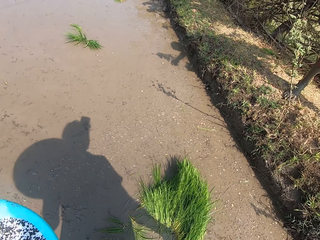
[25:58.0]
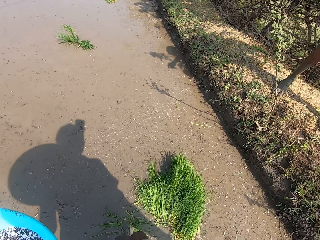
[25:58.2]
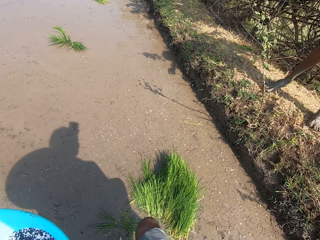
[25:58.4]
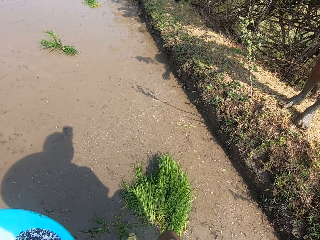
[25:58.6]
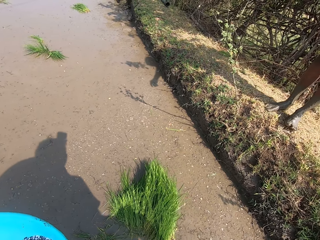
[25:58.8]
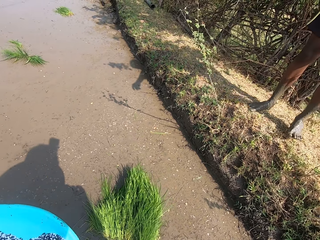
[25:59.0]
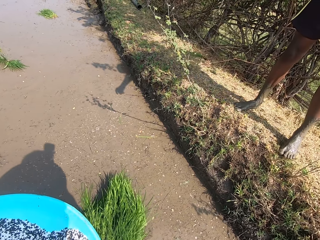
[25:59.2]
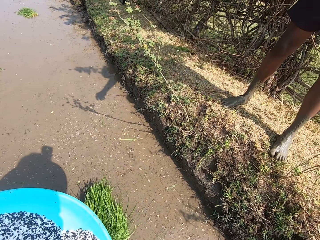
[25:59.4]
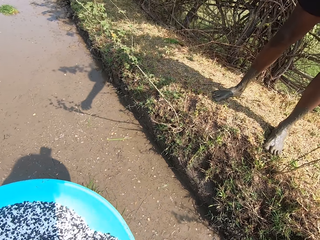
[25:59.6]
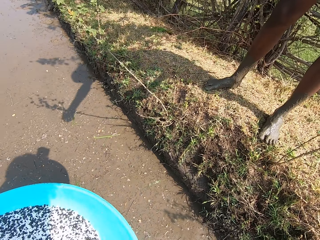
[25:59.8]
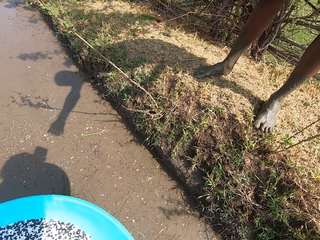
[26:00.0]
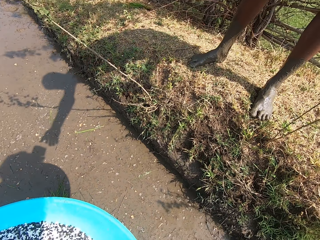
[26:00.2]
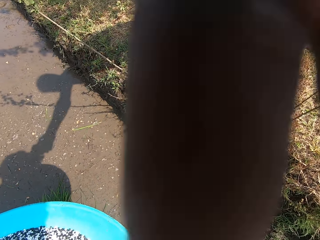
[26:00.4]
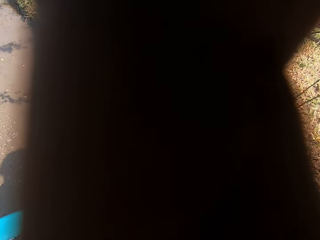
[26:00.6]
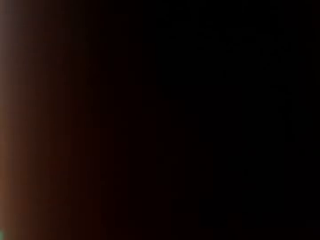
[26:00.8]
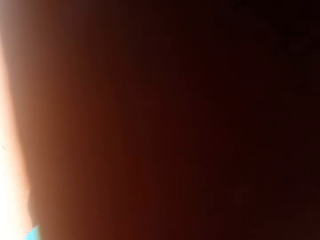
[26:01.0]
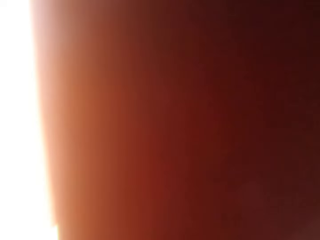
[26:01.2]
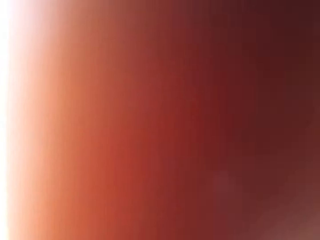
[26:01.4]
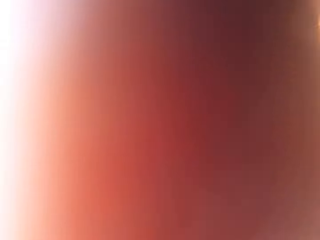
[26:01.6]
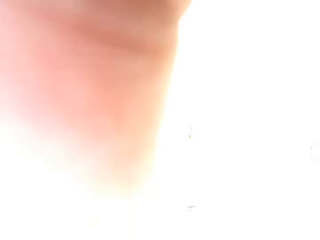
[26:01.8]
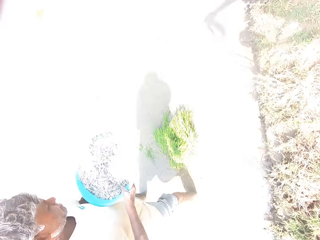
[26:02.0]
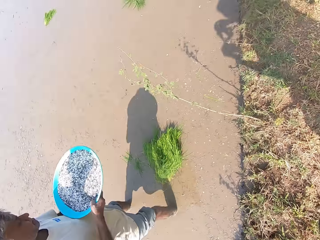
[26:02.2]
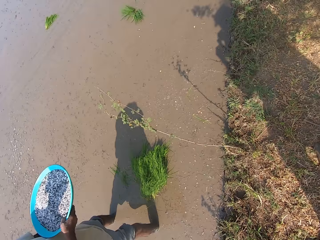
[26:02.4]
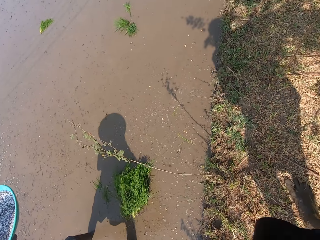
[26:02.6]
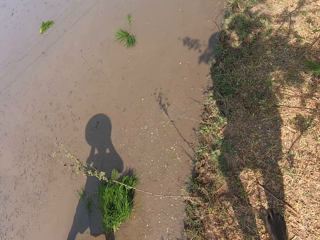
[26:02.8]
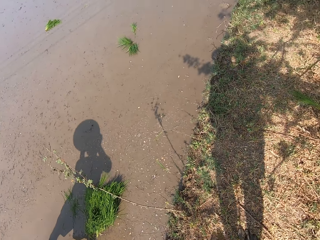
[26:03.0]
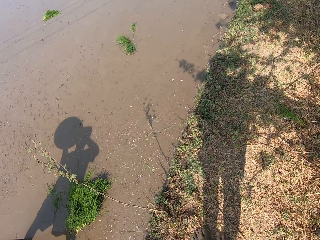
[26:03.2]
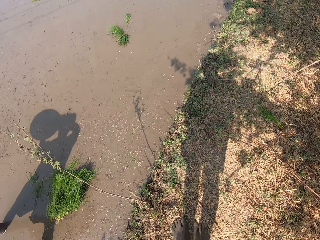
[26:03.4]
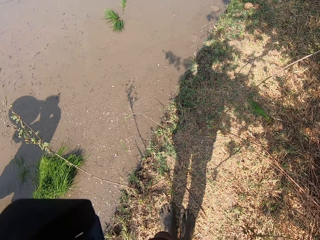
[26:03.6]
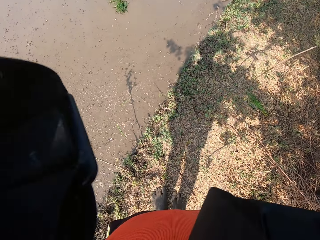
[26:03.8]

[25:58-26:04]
The camera wearer moves towards the man. They interact with the man. They hand the man something. The man collects a camera from the head of the camera wearer with both hands.
